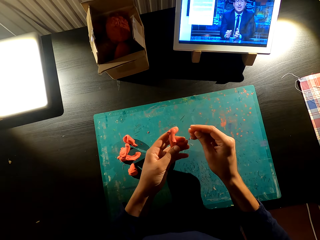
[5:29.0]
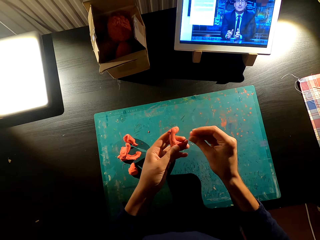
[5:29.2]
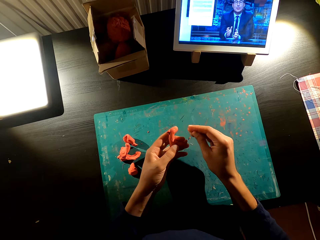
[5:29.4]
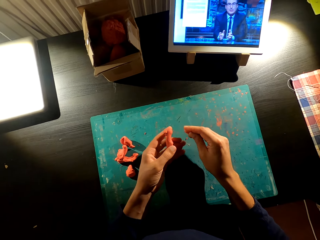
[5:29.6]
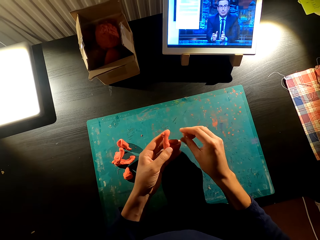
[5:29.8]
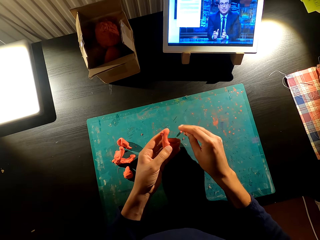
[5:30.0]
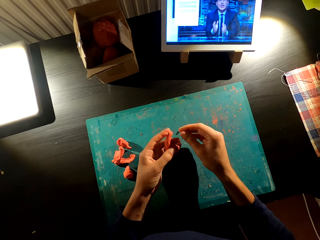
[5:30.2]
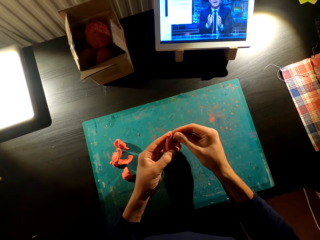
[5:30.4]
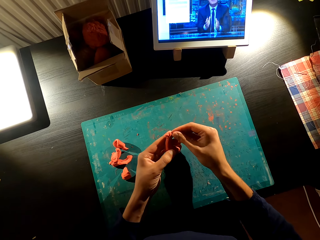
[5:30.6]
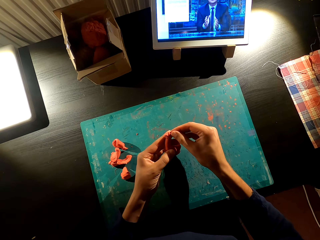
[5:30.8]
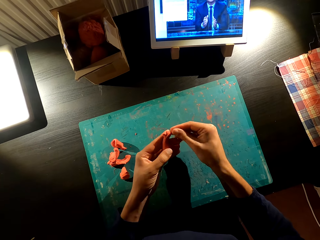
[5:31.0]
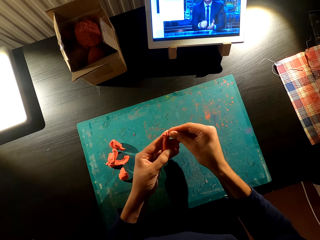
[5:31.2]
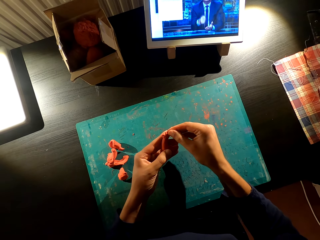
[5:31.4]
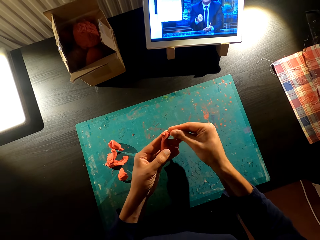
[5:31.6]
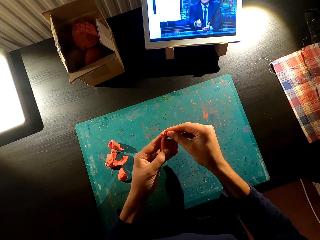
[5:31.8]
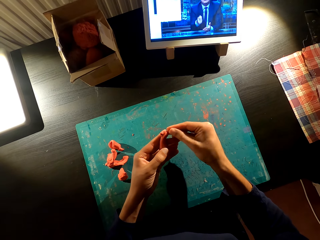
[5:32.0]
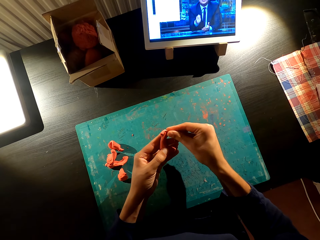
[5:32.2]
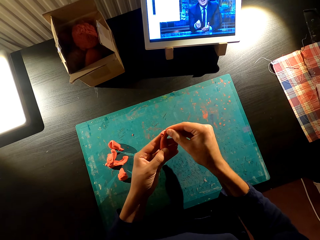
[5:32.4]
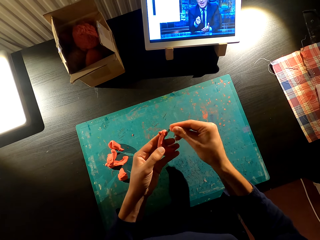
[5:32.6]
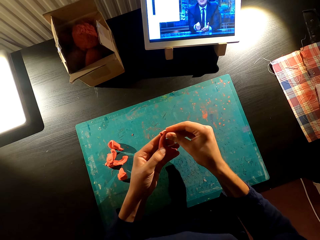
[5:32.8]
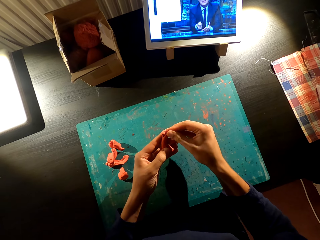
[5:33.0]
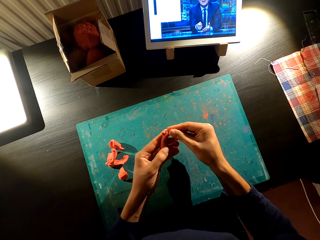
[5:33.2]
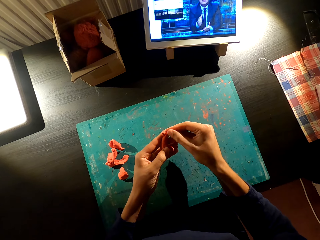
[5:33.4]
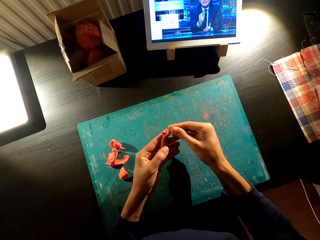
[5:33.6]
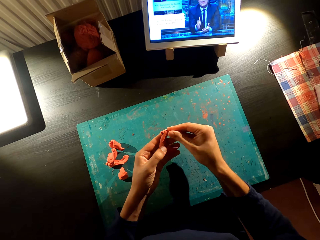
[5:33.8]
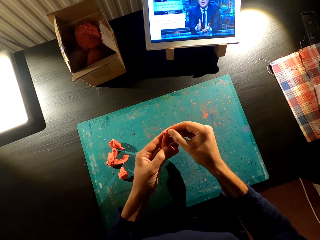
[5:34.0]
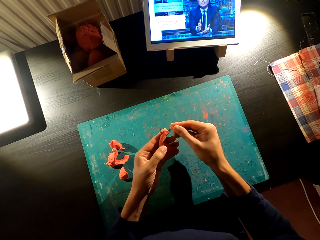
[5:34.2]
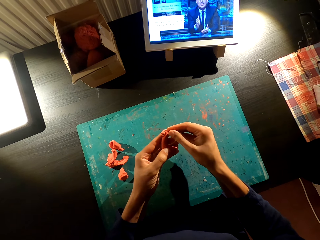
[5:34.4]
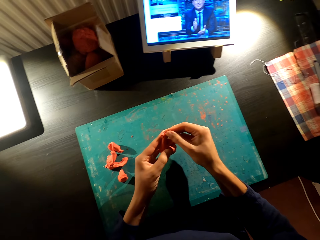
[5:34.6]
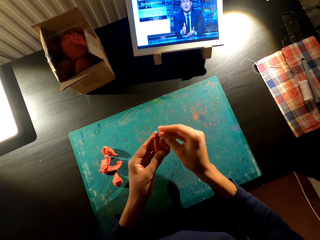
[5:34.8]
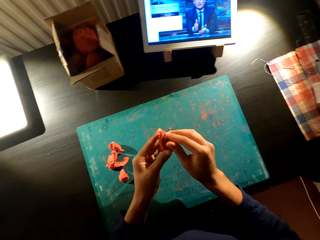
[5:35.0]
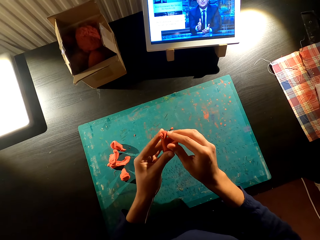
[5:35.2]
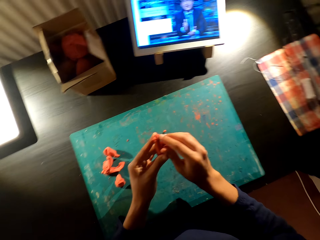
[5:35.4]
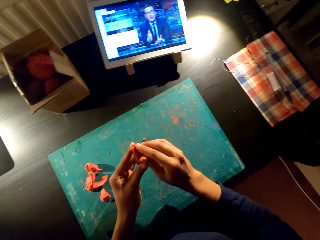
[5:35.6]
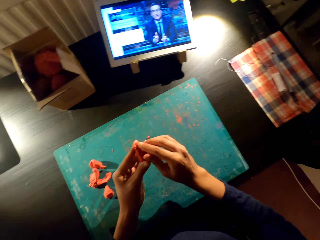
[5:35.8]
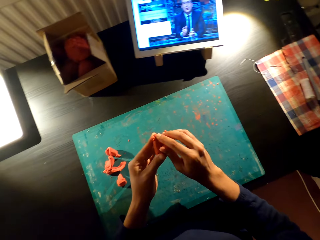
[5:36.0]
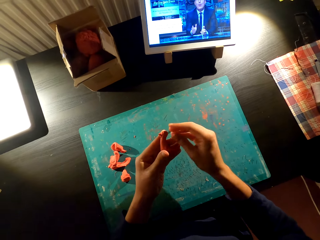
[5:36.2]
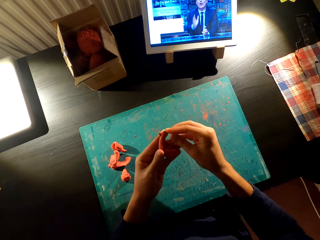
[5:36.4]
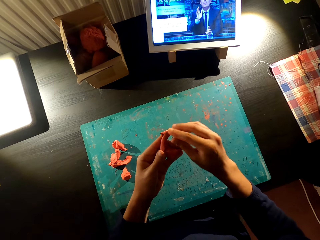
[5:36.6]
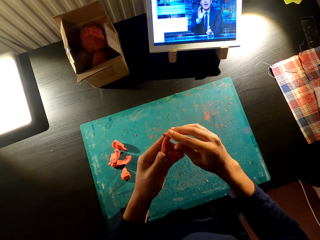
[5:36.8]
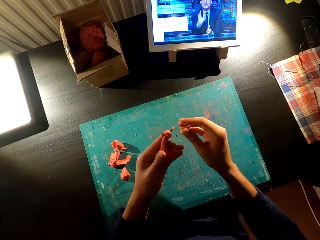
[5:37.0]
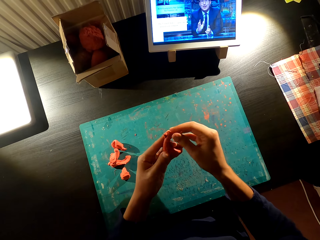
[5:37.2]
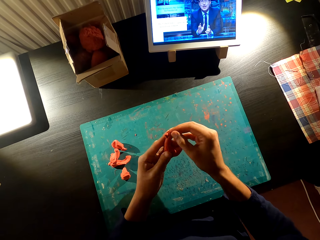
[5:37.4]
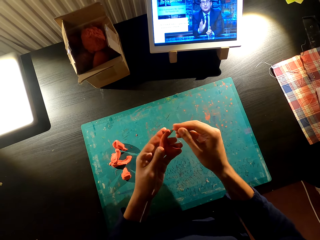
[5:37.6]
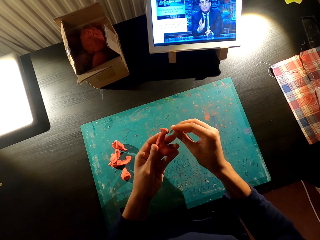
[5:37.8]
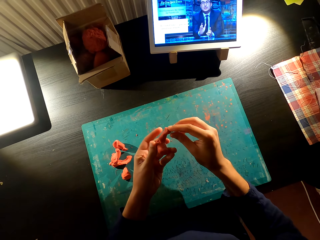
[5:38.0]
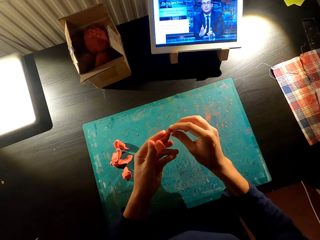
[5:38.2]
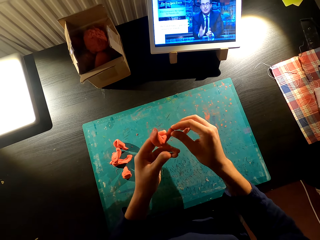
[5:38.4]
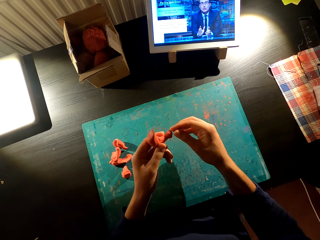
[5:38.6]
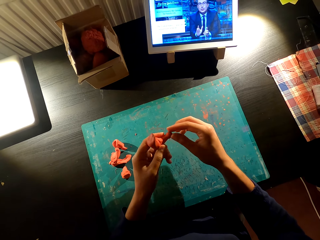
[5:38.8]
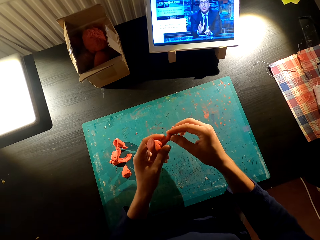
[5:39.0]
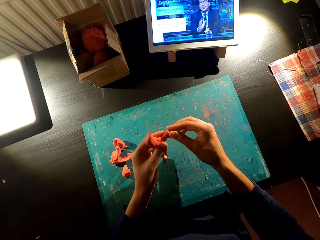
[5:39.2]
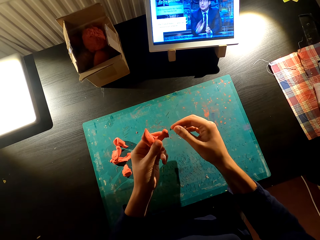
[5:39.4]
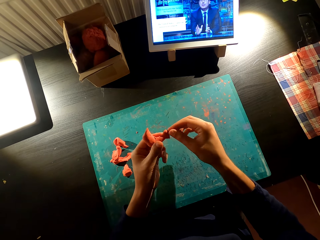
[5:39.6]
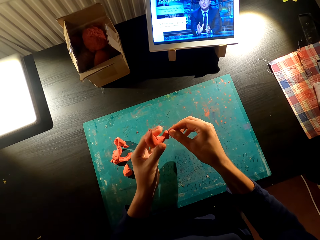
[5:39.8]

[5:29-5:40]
The camera wearer watches the video on the tablet. They fix the model. They watch the video on the tablet. They mold the model.

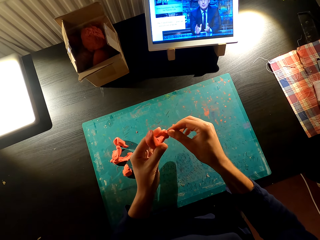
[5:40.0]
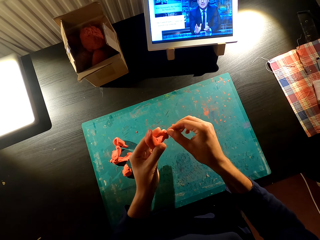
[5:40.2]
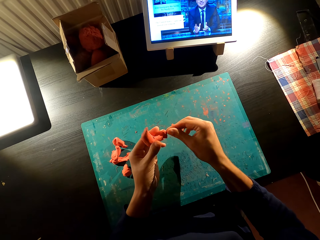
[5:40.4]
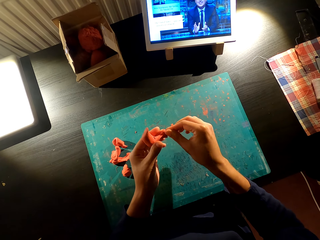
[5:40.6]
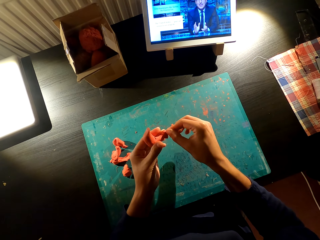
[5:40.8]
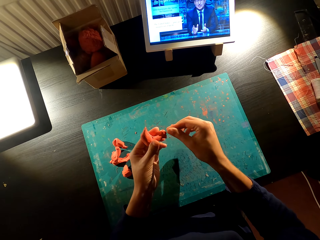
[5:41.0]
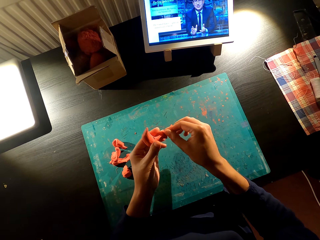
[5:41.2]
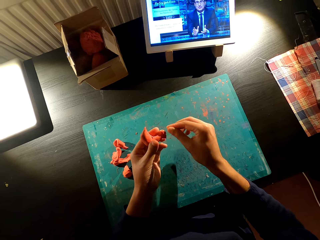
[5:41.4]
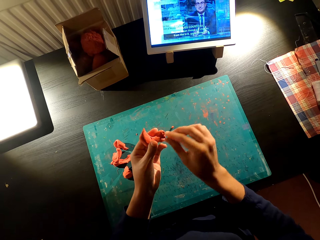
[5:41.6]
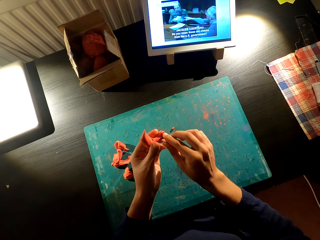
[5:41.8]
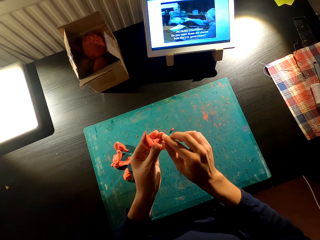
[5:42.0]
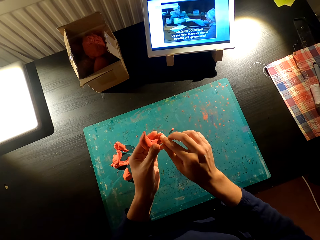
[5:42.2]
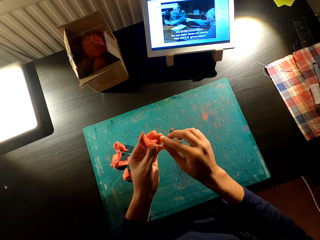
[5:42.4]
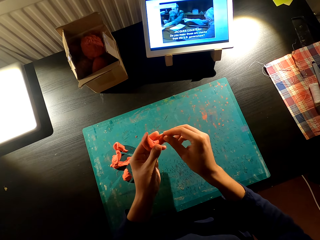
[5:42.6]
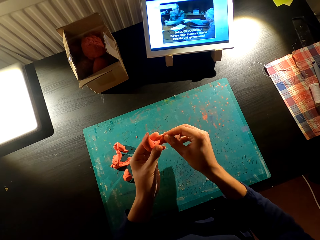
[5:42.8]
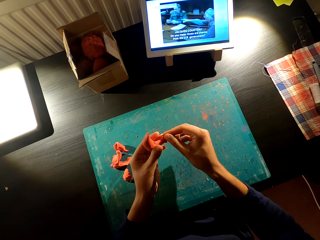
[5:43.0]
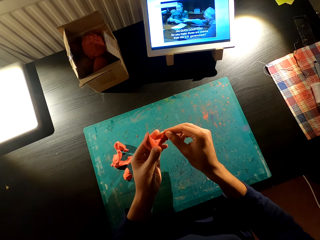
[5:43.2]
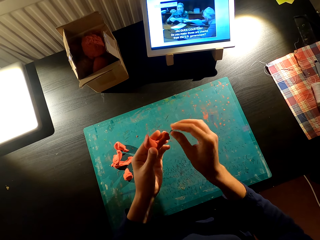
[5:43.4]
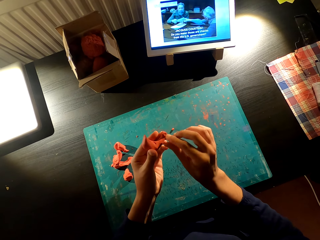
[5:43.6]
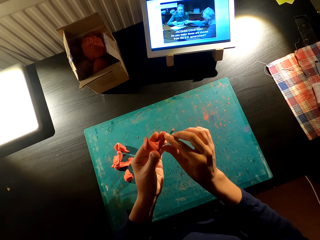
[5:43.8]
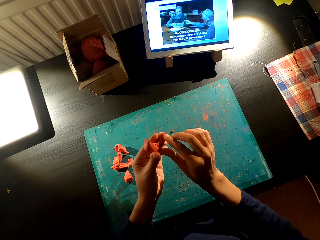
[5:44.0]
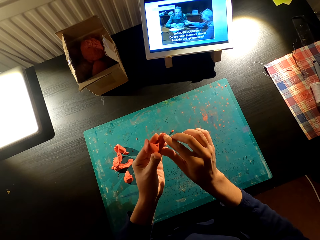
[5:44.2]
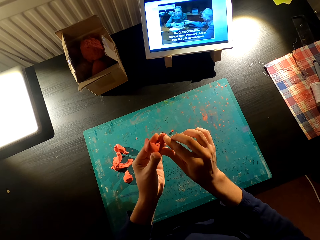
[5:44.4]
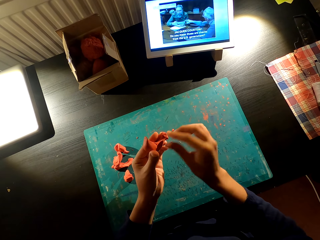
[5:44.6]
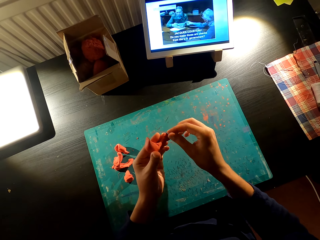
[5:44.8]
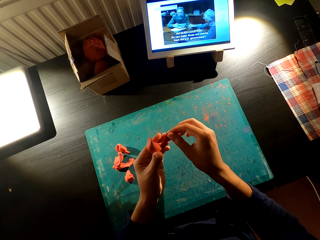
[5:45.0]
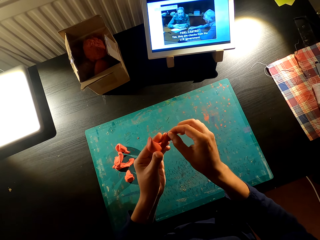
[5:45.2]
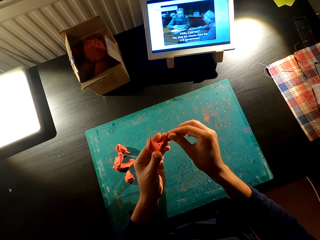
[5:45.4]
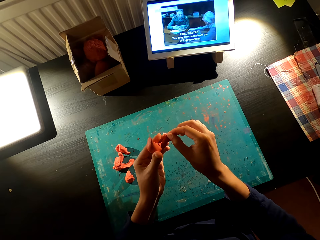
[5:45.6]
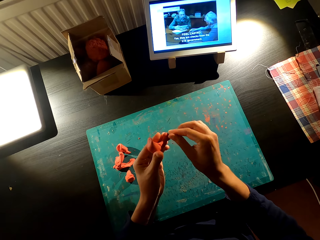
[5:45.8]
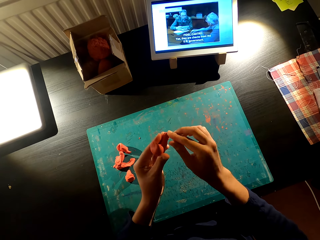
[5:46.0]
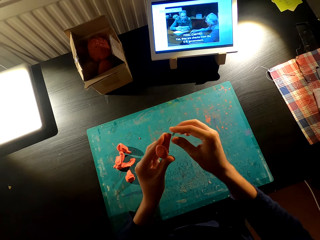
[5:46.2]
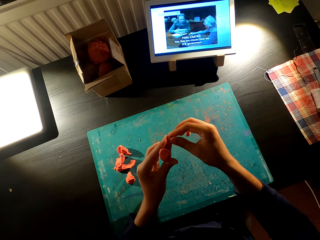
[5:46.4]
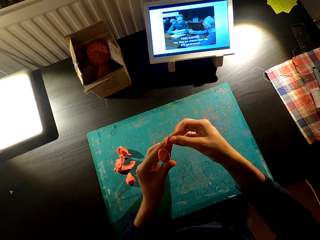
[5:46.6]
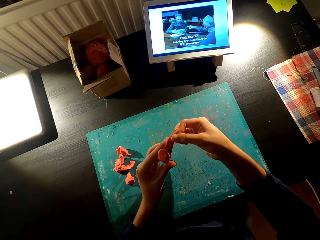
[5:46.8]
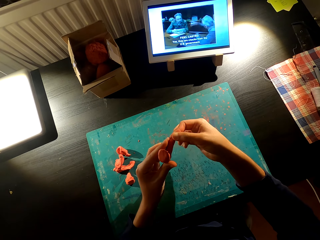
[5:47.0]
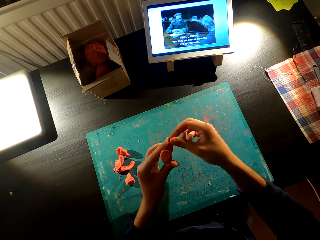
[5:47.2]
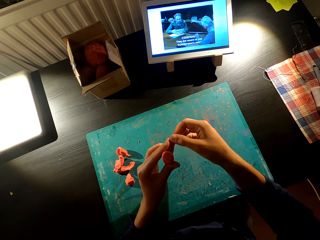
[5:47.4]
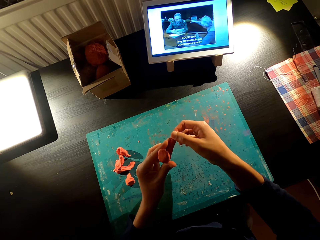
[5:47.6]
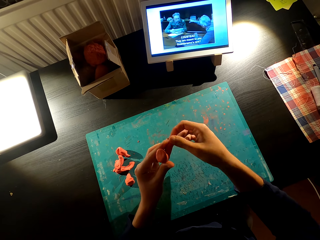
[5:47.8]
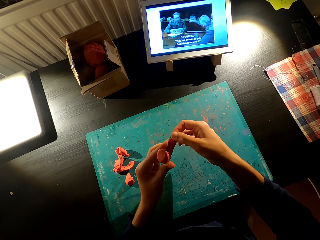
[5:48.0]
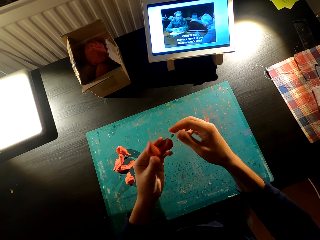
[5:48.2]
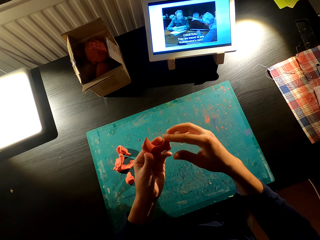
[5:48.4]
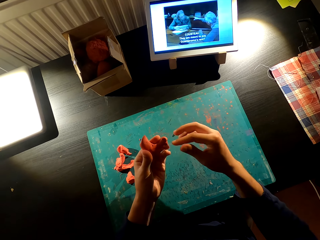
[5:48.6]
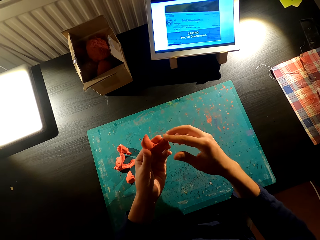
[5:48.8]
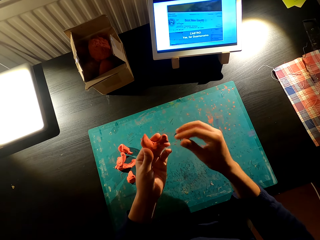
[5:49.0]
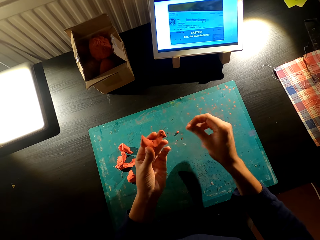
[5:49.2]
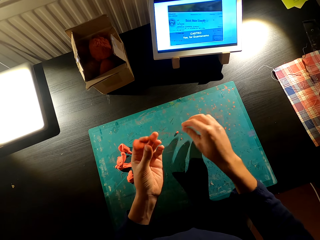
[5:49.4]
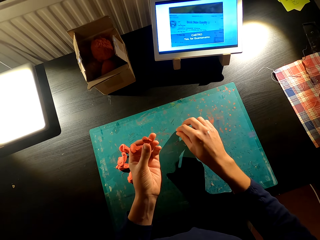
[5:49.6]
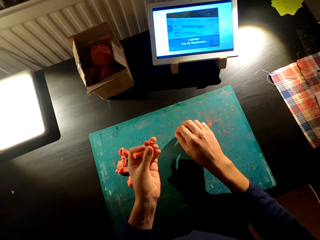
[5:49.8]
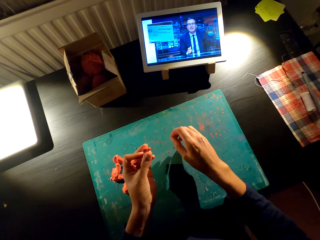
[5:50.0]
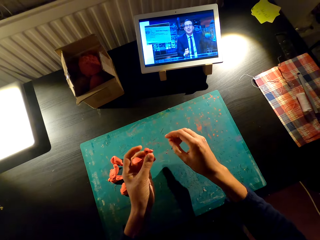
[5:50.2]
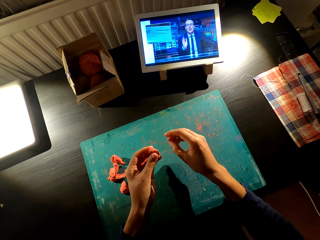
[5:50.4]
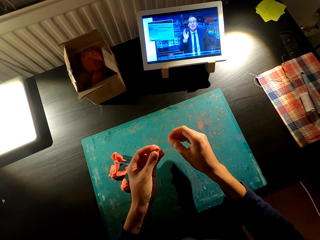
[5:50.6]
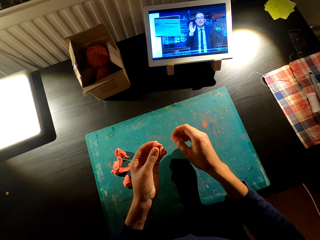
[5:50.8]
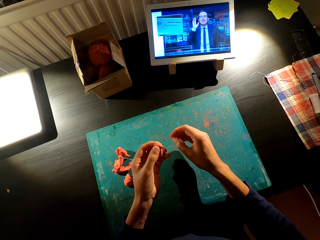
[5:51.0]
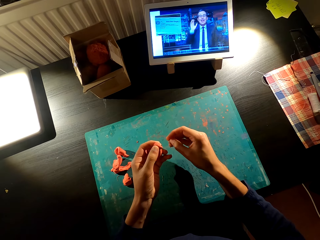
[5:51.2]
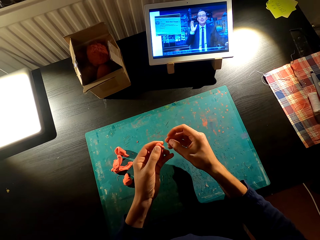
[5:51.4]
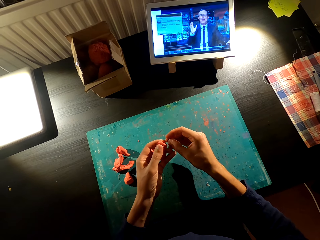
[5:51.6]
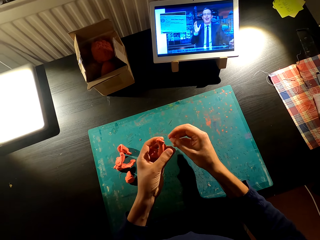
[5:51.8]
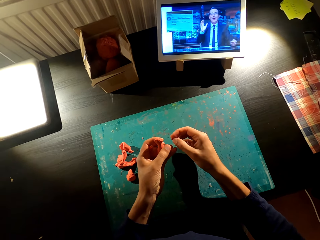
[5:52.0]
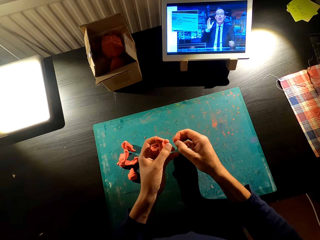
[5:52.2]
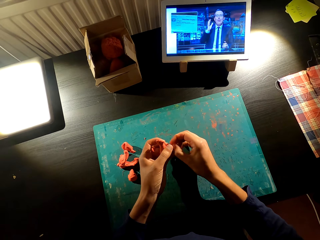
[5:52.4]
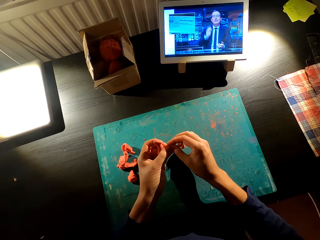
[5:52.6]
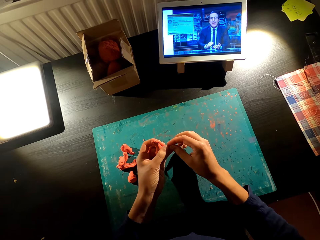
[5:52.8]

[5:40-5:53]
The camera wearer watches the video on the tablet. They mold the model. They make a toy with the model. They pick up the model on the table.
